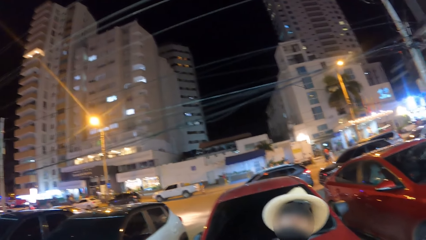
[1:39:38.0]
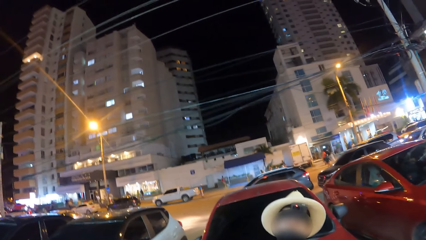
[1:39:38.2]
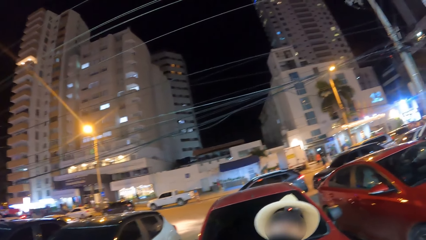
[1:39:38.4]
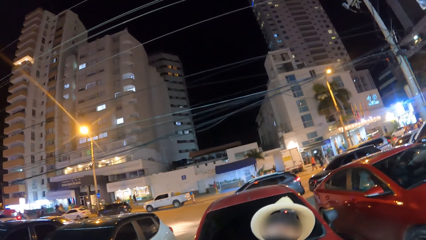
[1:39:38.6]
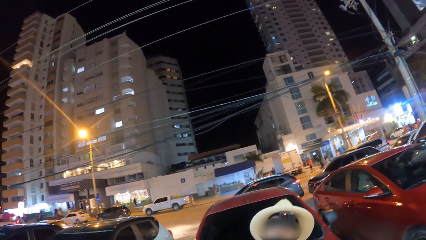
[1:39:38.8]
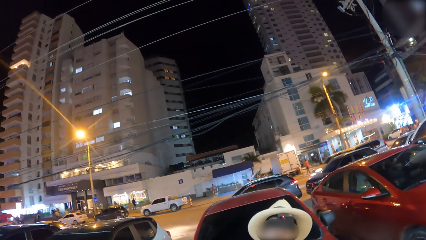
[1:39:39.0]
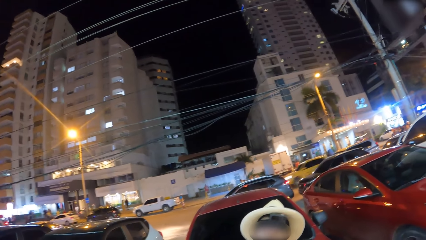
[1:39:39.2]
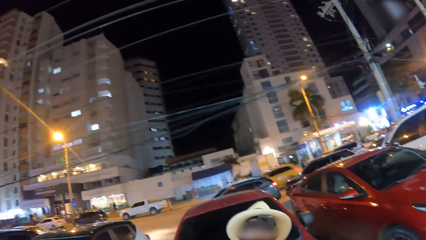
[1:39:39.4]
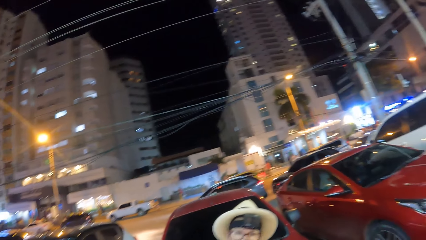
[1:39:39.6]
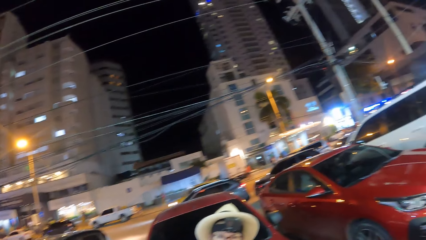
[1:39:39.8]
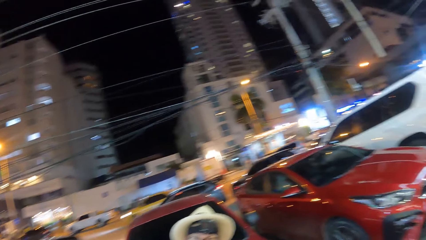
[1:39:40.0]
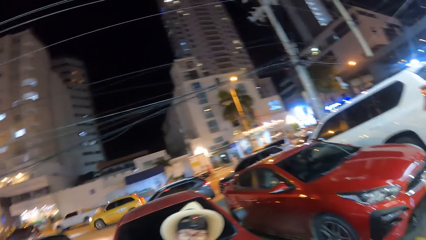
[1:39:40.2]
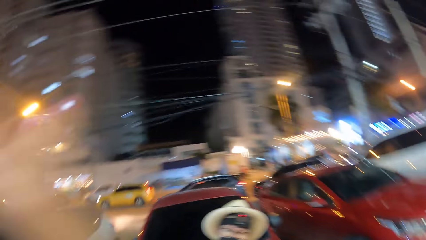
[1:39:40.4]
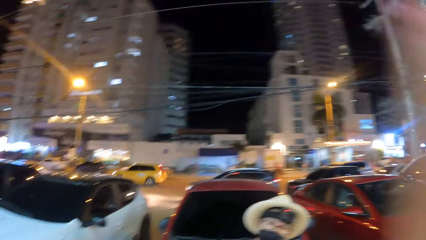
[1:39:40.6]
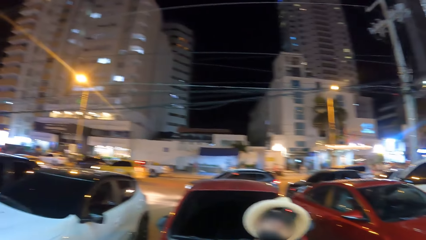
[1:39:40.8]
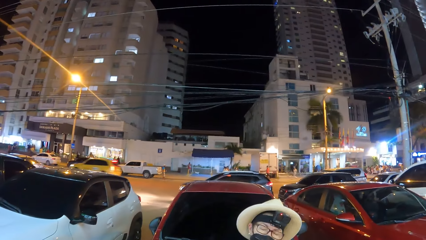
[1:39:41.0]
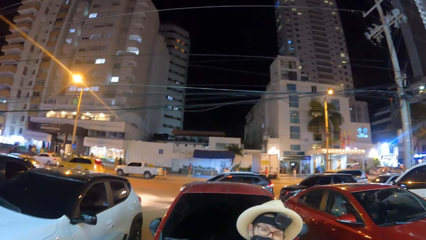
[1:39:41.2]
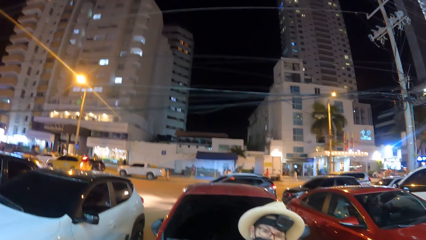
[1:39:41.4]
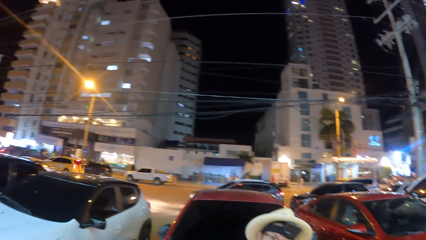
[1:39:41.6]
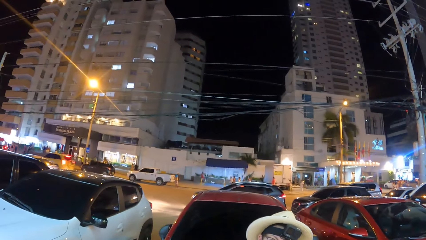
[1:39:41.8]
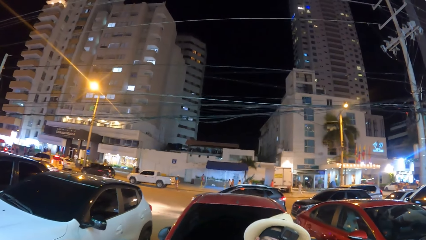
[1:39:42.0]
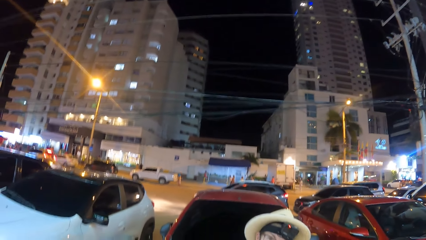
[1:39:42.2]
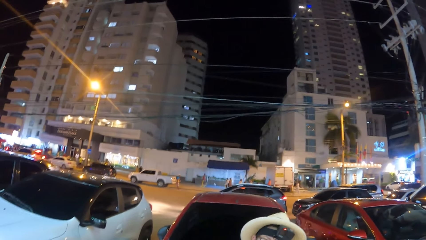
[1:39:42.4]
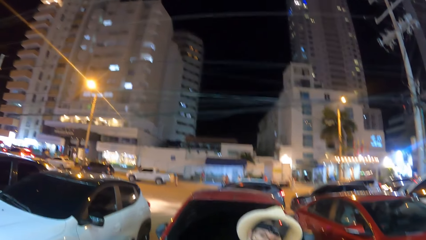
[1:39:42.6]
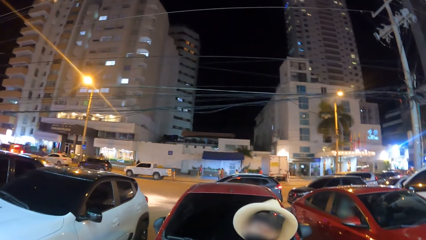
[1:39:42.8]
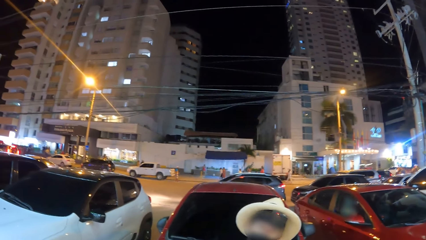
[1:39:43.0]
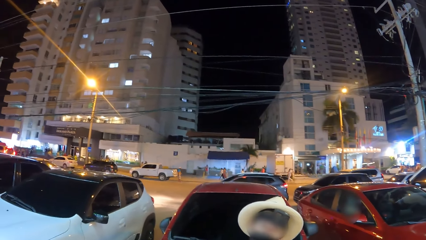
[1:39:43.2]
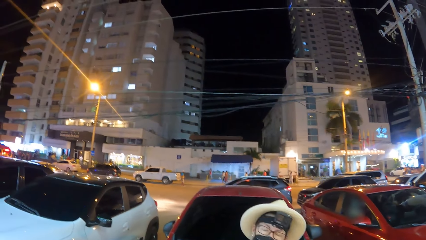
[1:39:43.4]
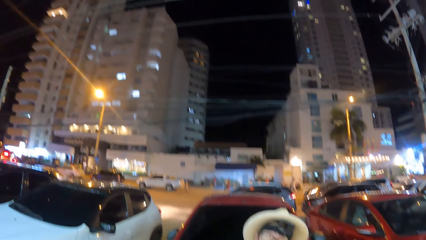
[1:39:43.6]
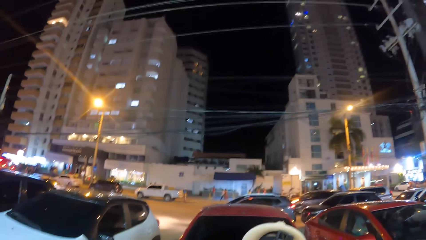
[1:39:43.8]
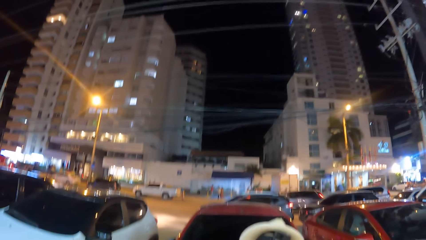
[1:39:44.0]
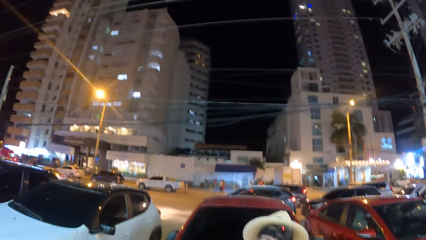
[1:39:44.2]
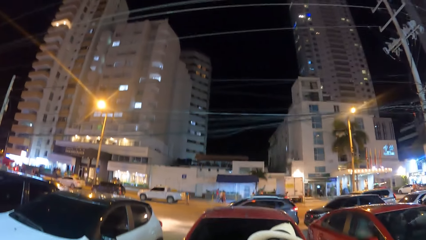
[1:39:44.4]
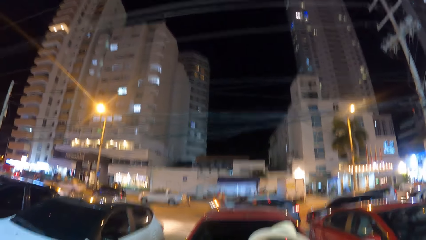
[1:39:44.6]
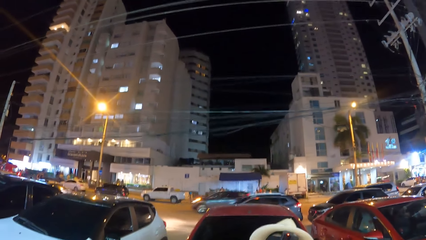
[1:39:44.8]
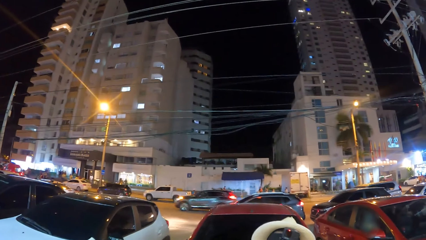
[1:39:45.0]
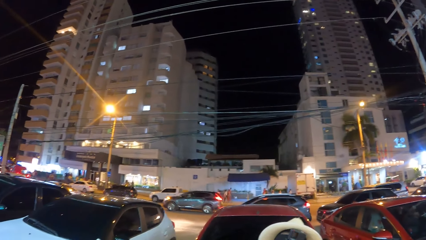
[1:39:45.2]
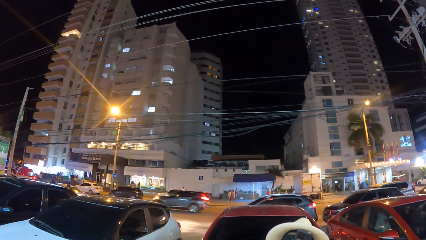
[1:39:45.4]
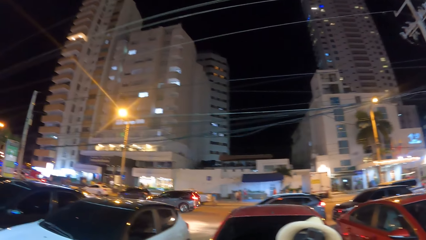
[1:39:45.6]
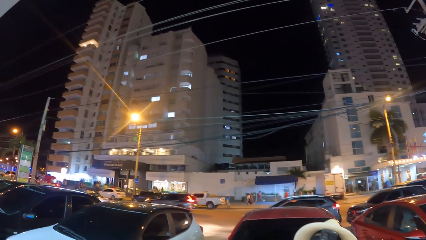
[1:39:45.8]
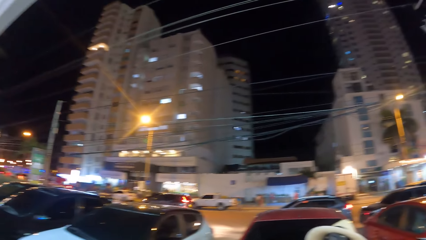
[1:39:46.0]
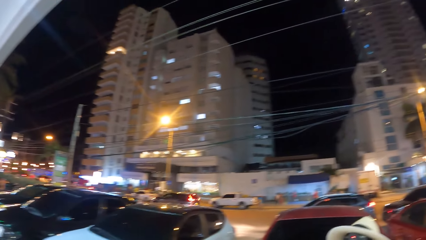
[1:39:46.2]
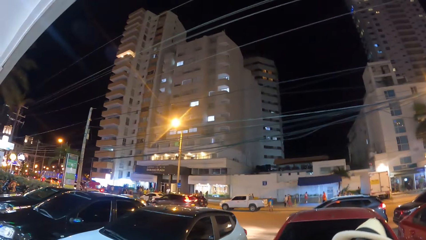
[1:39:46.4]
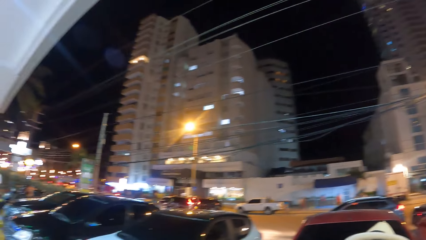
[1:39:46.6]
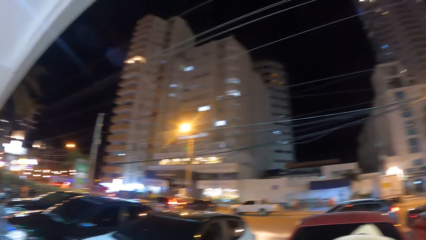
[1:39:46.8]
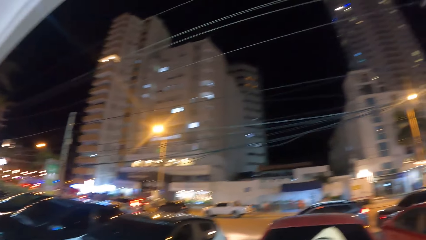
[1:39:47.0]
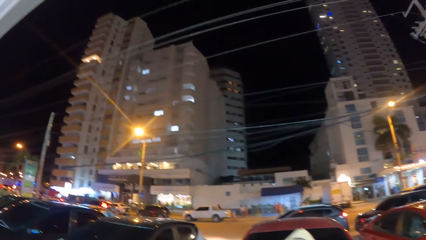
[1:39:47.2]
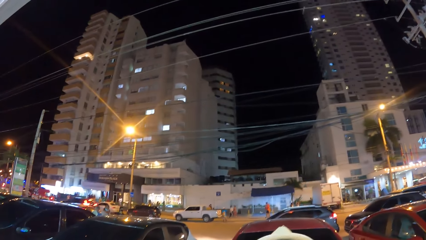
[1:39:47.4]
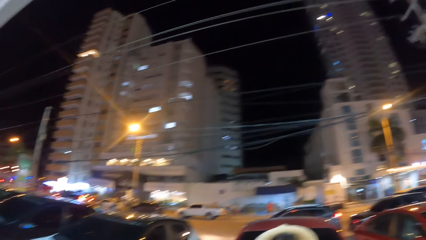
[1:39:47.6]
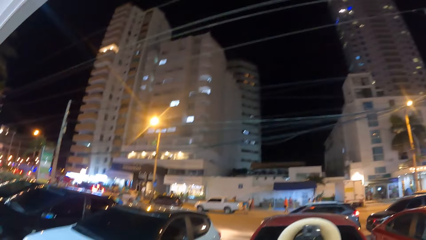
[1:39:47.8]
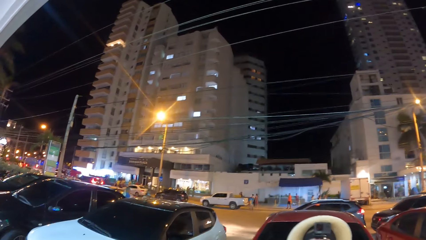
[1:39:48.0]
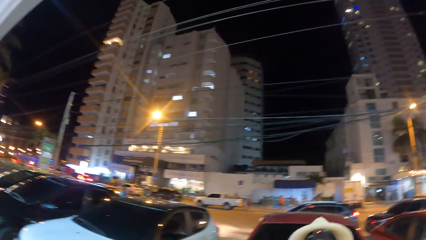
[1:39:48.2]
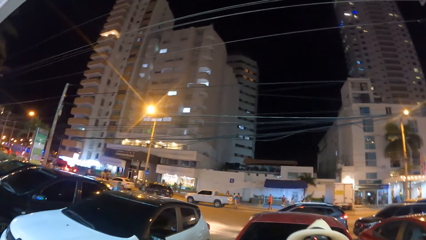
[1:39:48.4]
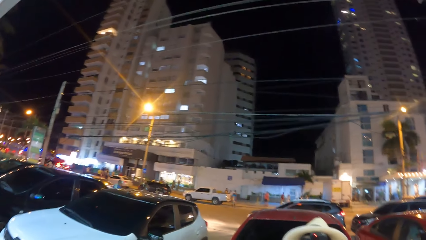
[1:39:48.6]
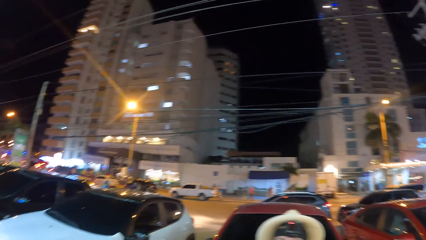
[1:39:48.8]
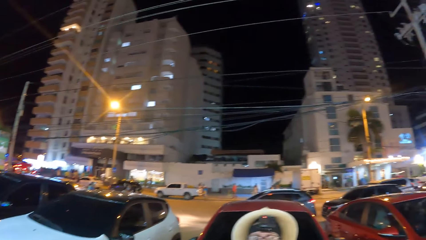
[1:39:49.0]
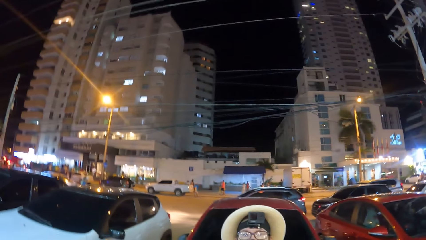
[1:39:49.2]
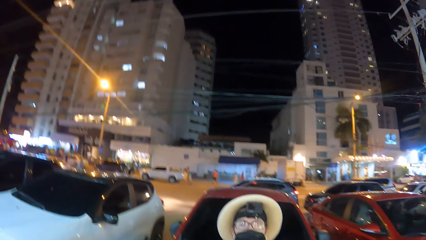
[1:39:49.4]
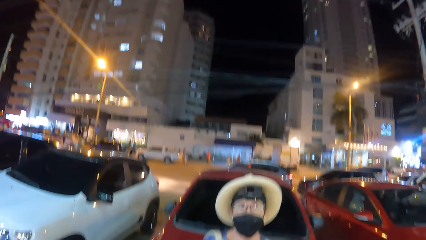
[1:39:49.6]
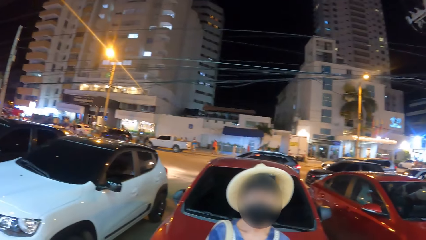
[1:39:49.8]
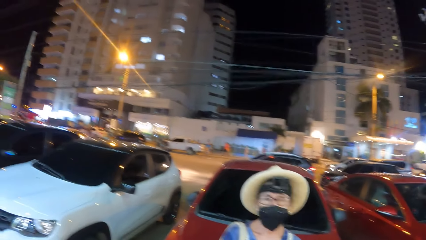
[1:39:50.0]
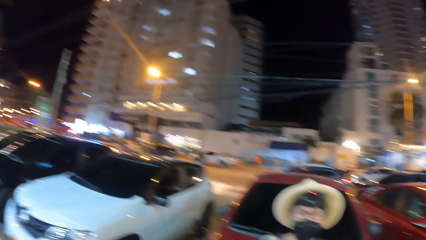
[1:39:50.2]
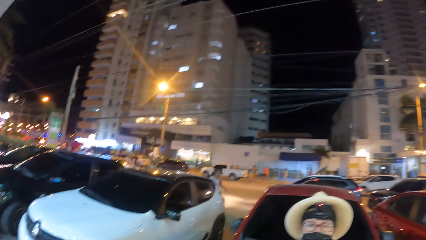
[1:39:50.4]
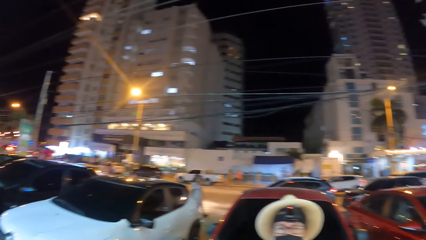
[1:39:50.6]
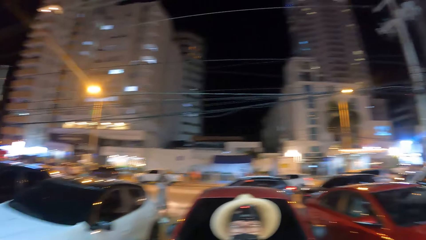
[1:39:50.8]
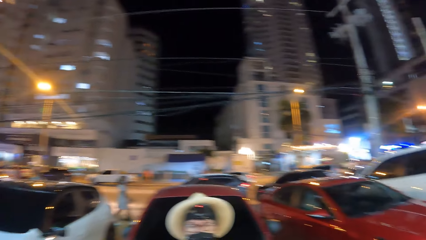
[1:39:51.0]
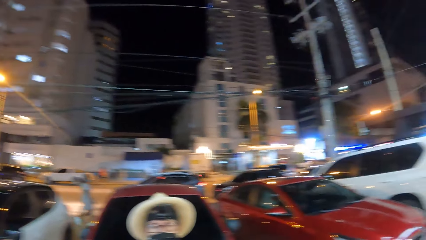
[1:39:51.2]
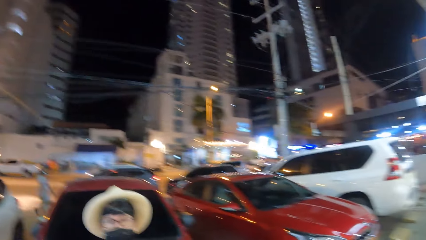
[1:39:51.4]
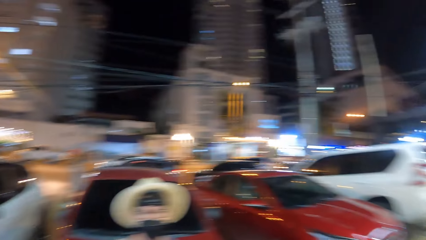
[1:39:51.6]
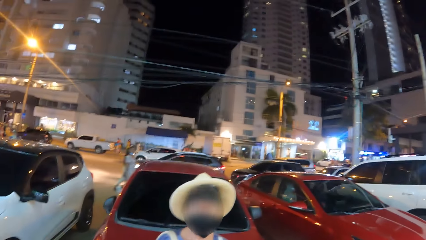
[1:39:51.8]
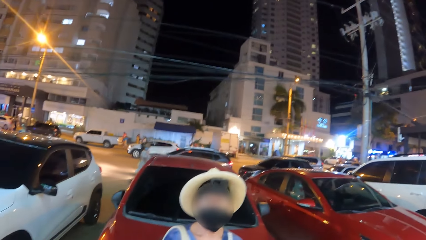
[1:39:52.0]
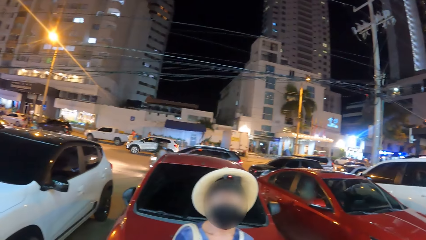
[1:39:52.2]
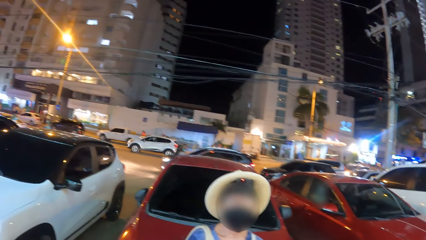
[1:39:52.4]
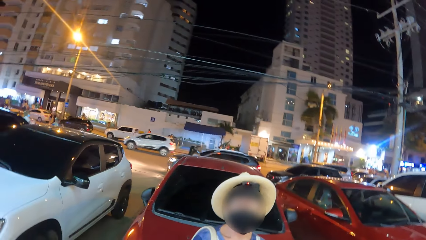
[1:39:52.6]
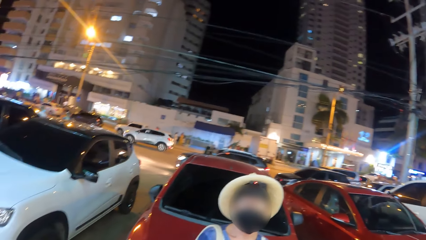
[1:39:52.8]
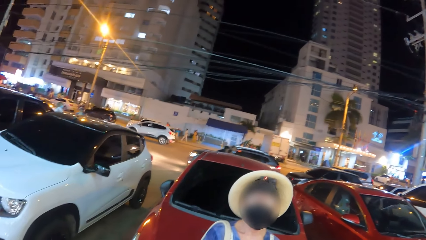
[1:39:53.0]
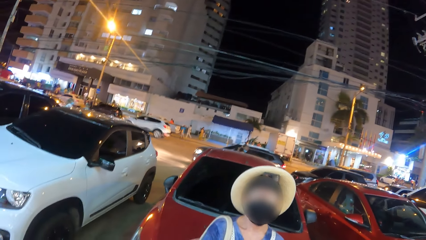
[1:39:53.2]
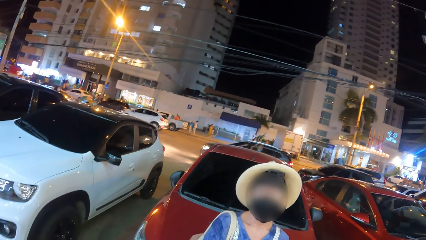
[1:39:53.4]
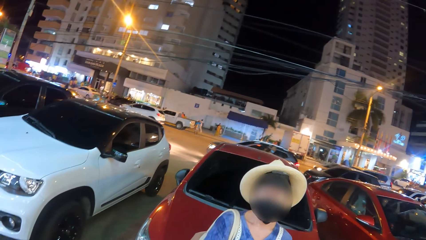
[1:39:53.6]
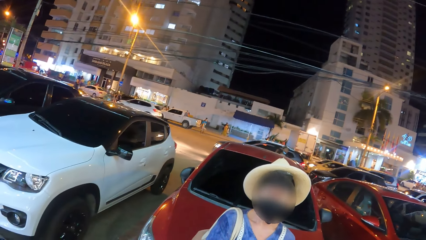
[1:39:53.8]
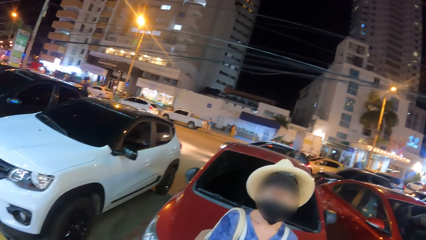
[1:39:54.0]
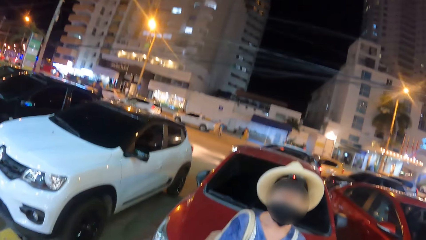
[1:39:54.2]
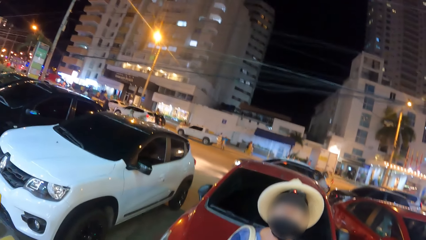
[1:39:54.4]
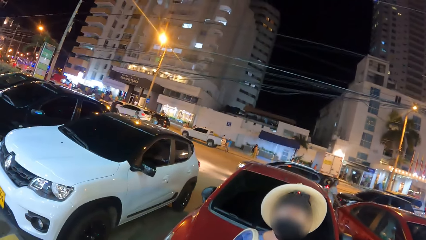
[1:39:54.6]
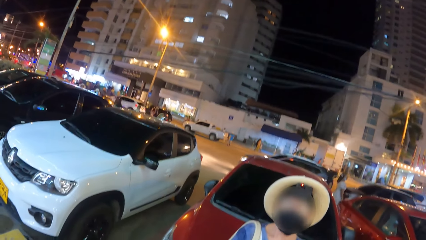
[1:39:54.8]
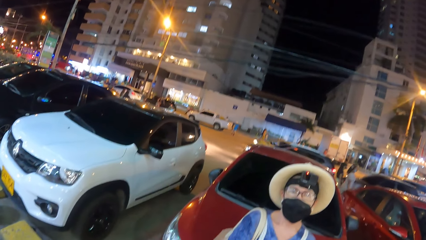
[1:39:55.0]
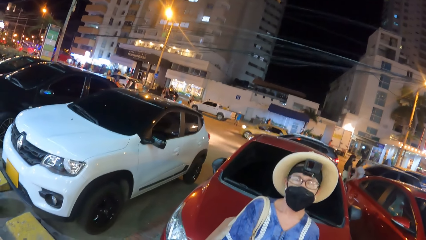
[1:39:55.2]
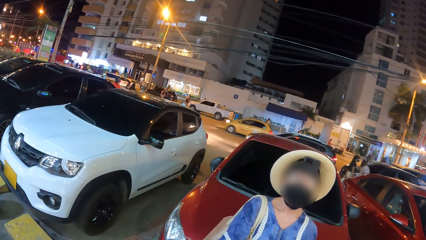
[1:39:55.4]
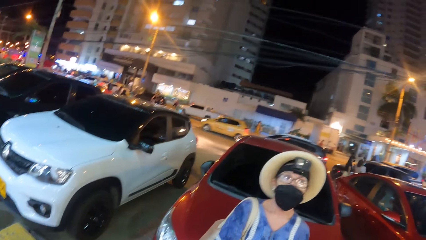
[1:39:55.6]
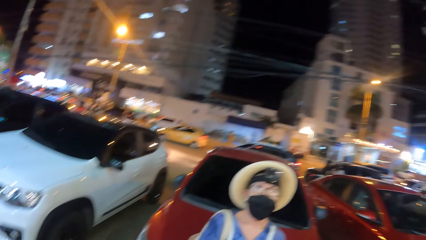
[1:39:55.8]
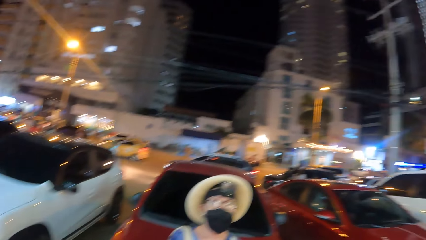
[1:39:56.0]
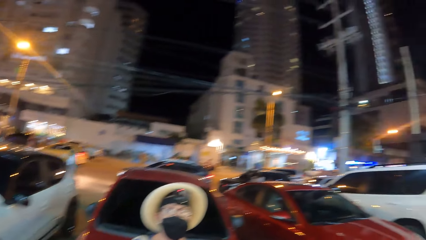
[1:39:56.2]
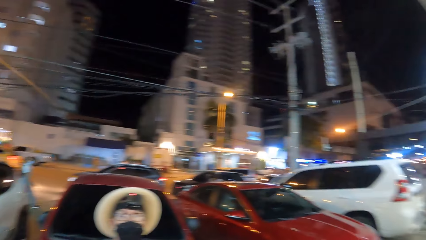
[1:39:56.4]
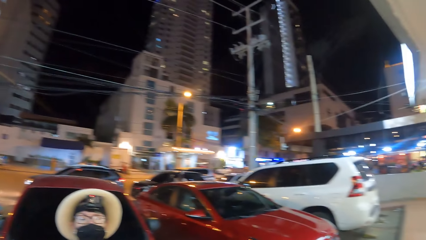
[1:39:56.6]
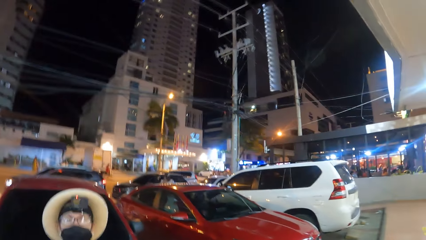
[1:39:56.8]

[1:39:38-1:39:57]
The camera wearer talks. They move the hand. They look around.
